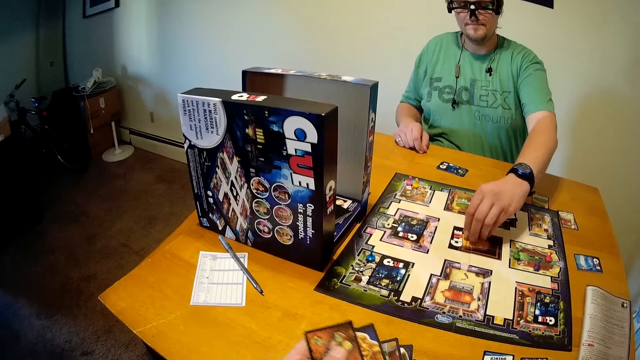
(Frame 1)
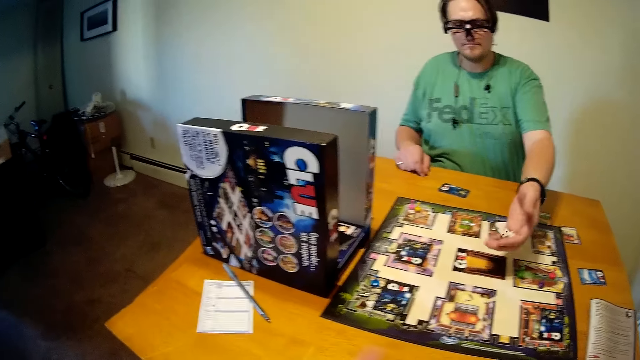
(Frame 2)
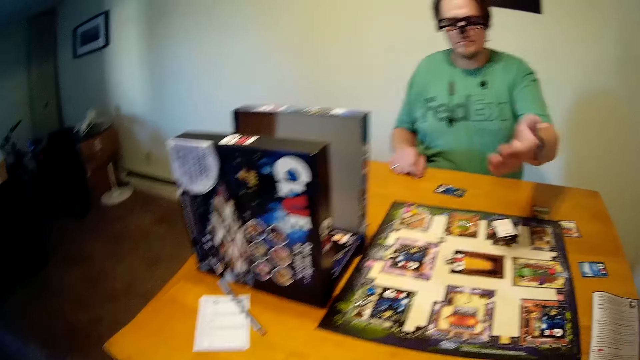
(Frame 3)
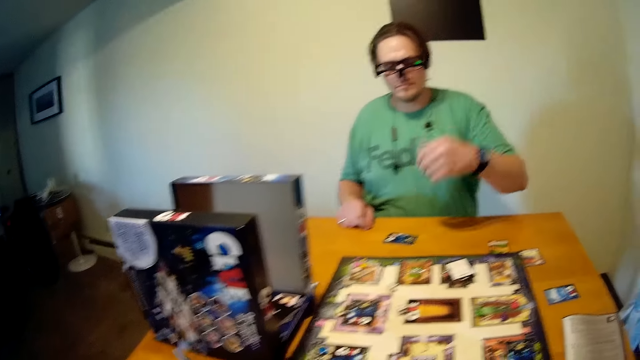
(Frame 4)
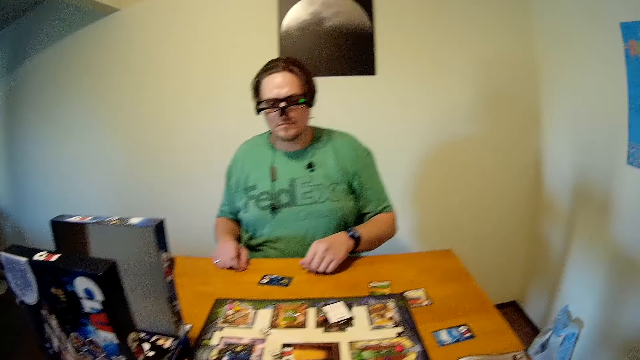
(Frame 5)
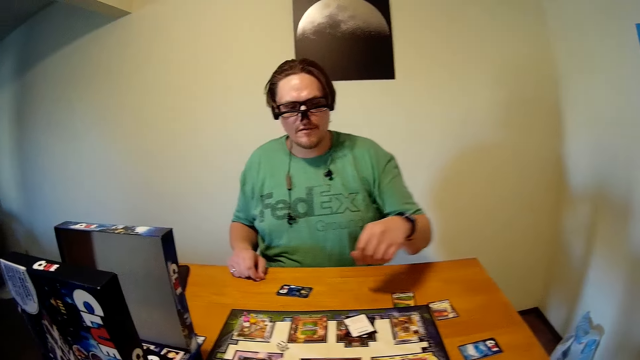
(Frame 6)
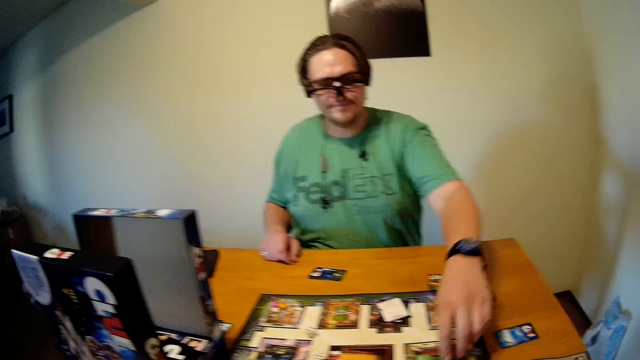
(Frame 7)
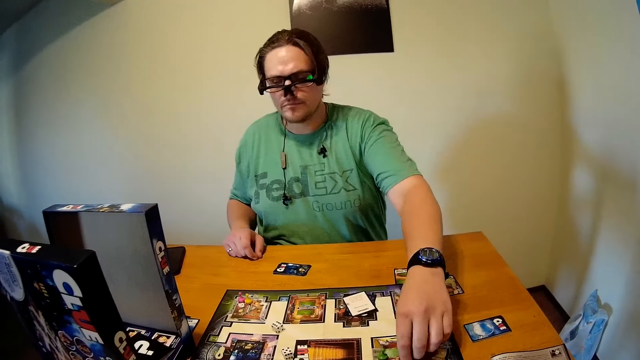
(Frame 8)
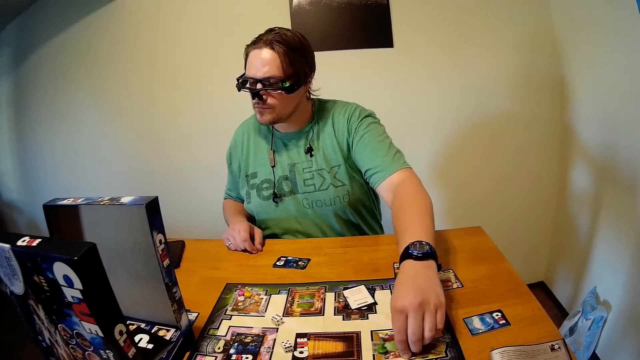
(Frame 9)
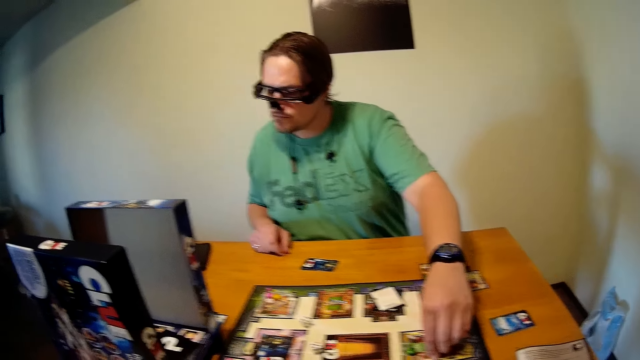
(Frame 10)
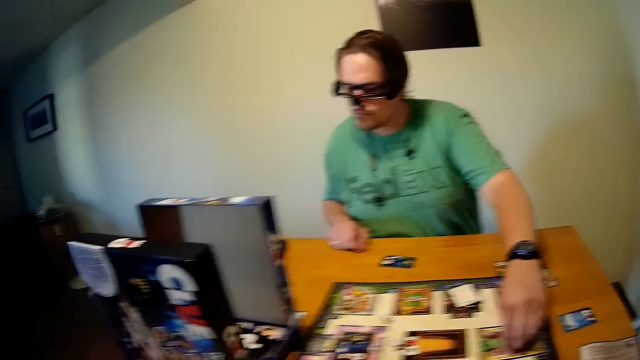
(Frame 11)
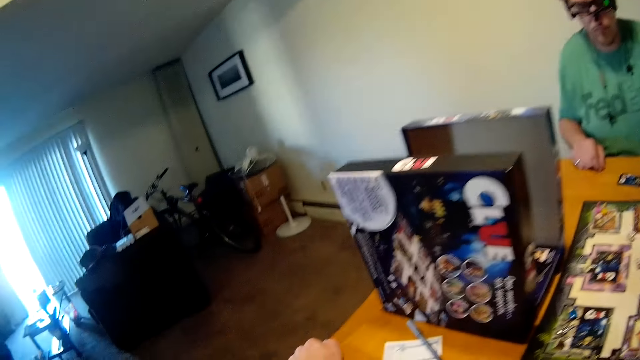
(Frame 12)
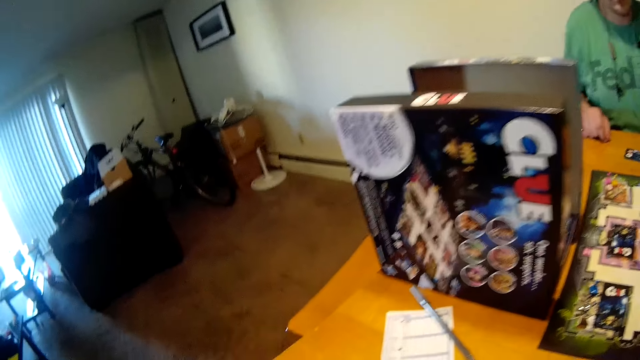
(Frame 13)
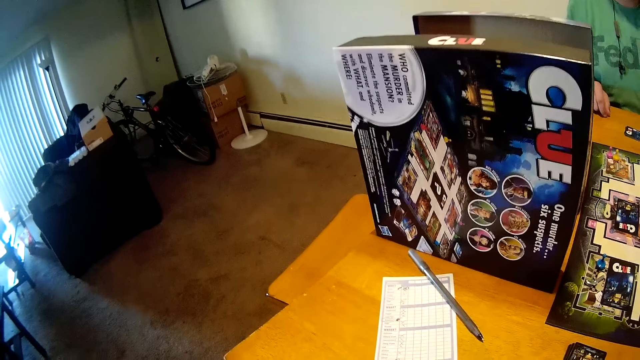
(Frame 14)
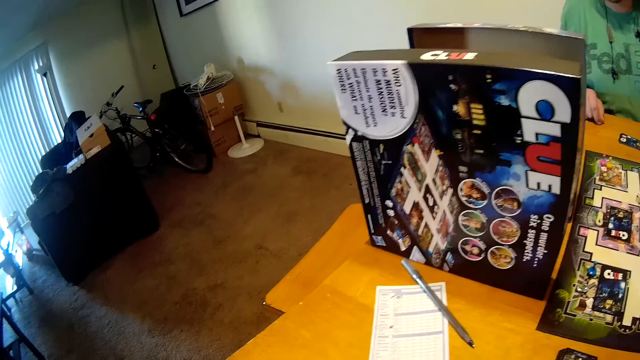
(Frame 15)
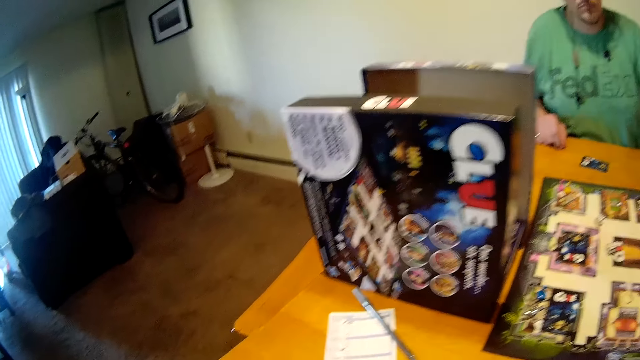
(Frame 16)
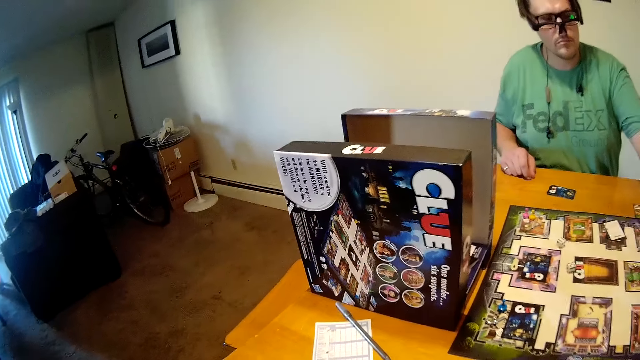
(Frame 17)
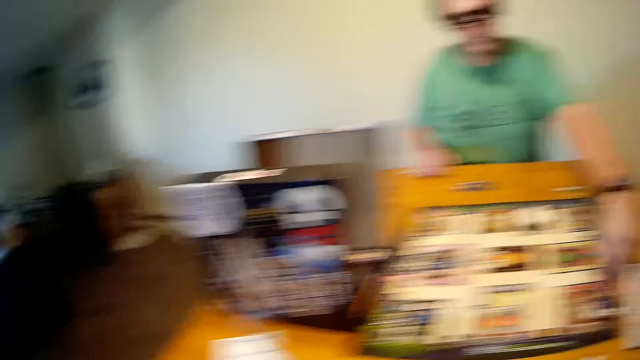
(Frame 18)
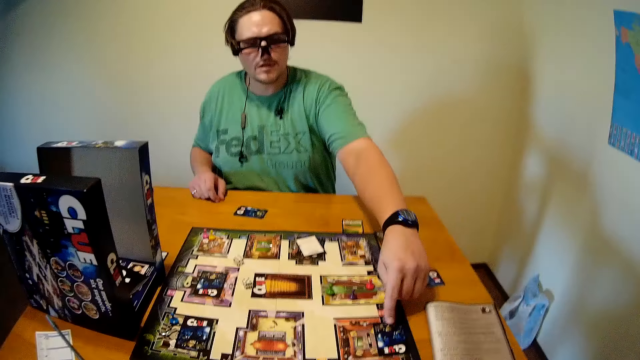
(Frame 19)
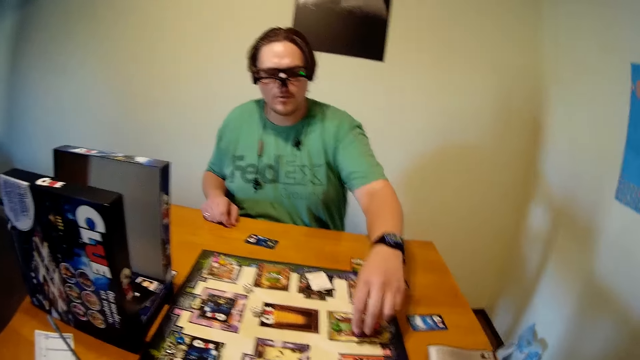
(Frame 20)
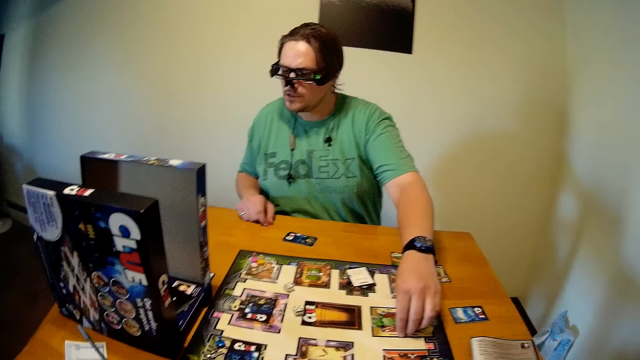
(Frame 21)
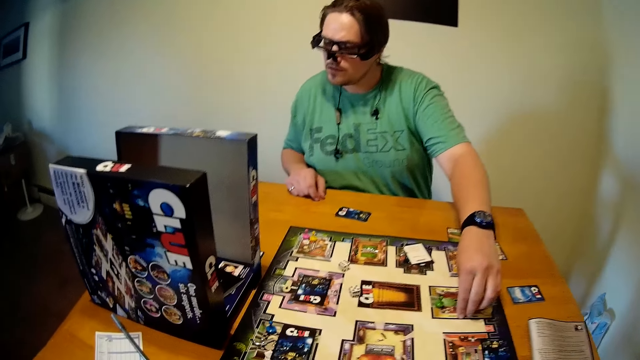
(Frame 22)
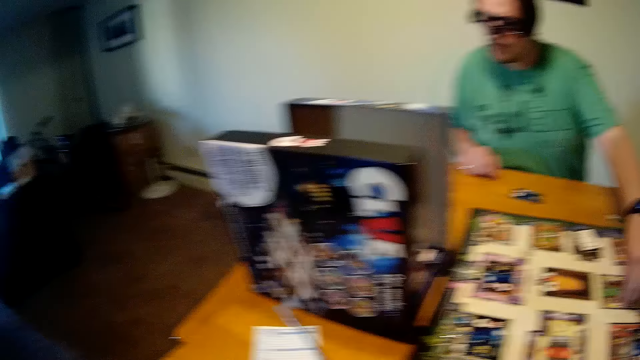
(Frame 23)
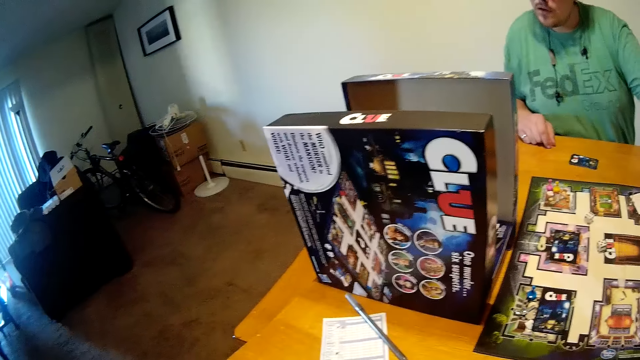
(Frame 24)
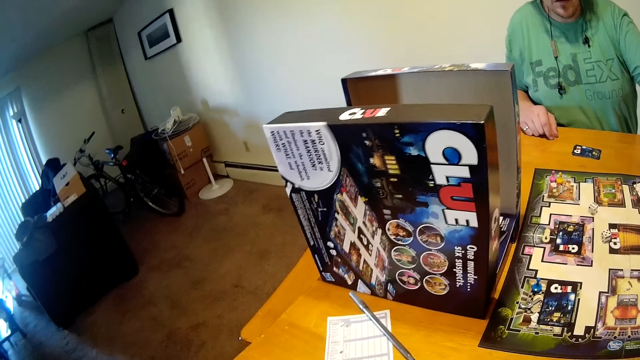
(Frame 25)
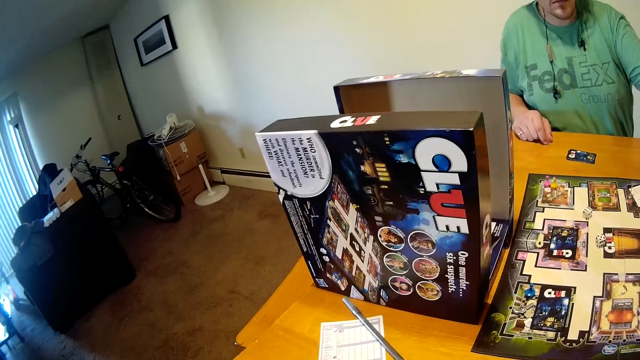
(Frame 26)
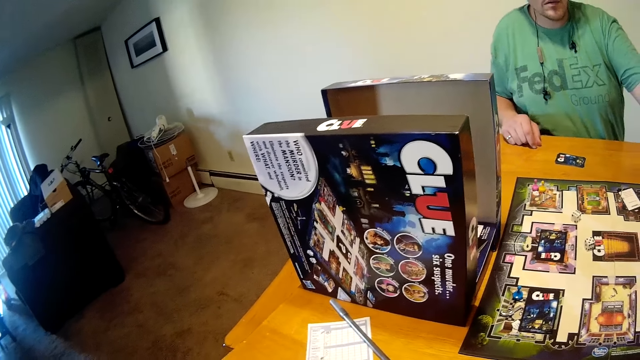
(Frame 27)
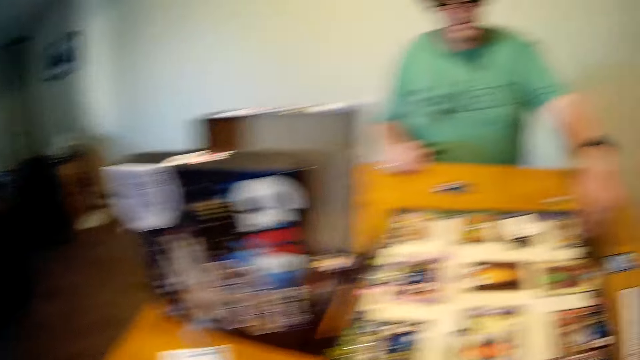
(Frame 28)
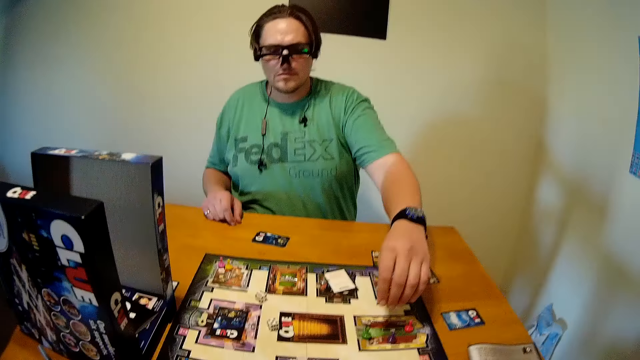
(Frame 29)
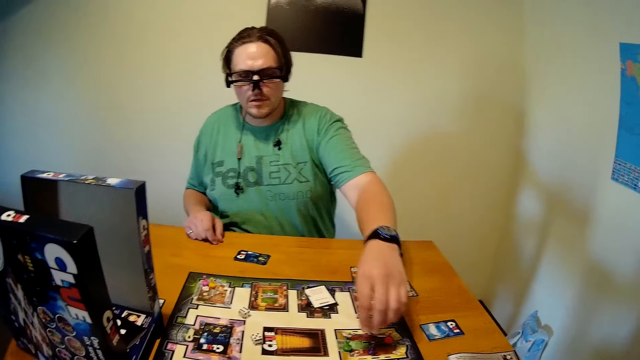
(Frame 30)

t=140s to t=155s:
A person picks up a dice from the table. The camera wearer plays cards on the table. The person drops the dice on the table and holds the dice on the chart. The camera wearer looks at a paper on the table. The person holds the dice on the chart.

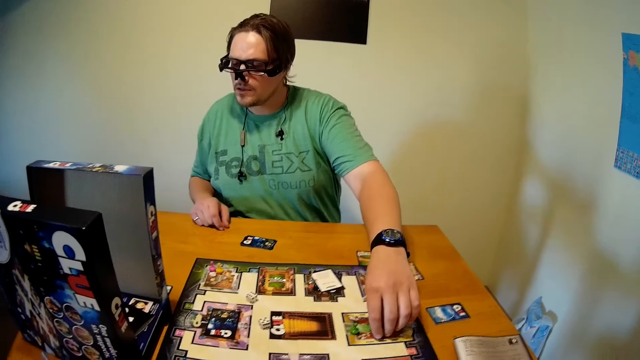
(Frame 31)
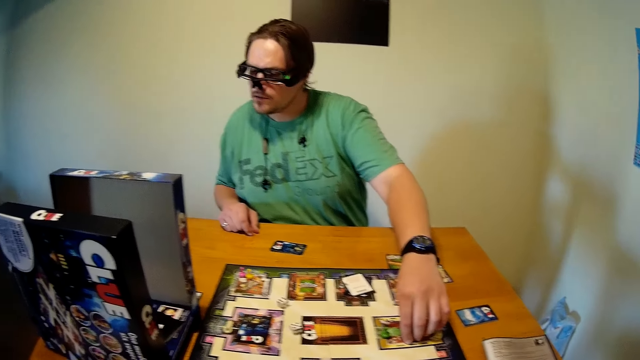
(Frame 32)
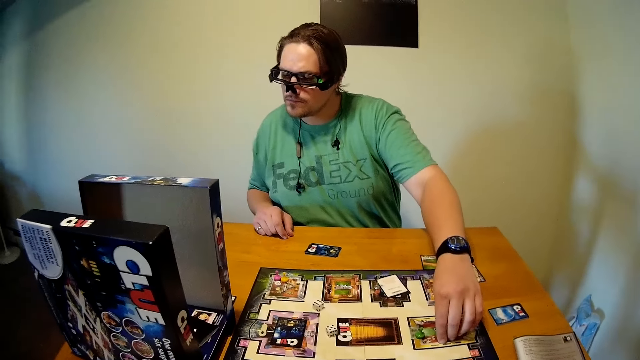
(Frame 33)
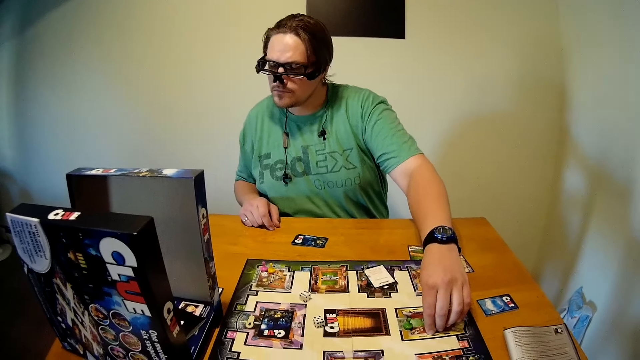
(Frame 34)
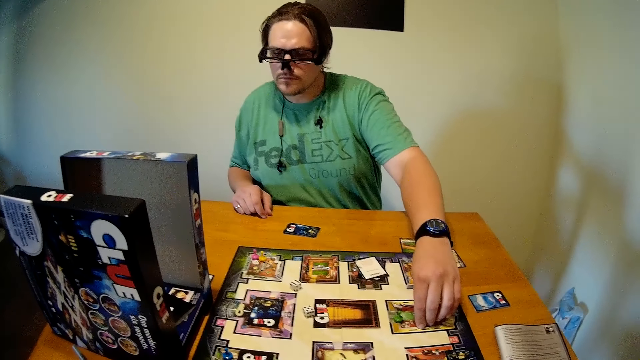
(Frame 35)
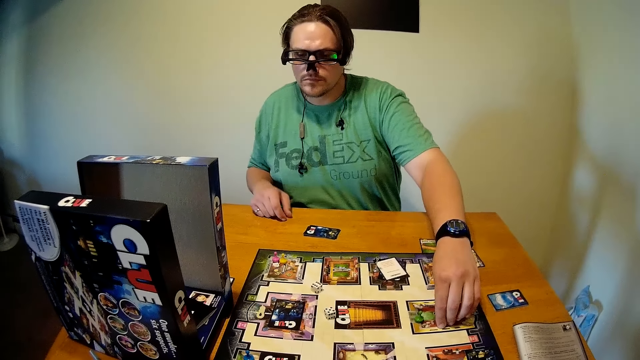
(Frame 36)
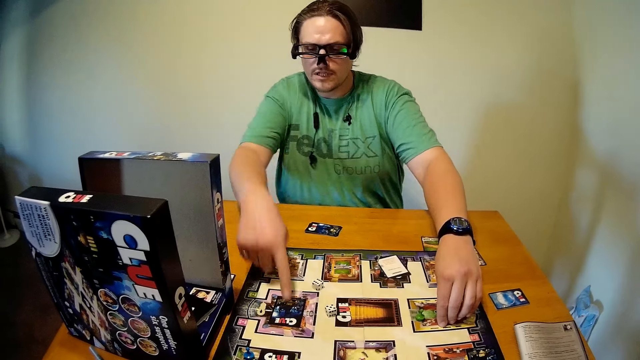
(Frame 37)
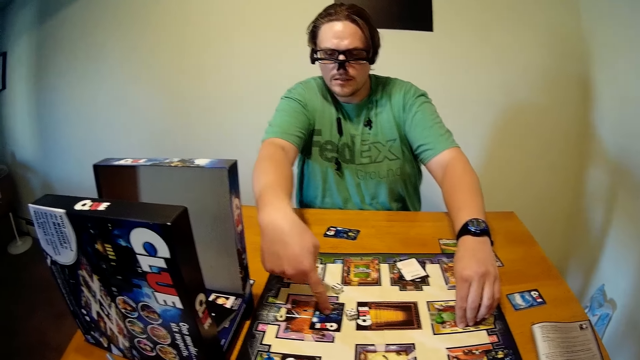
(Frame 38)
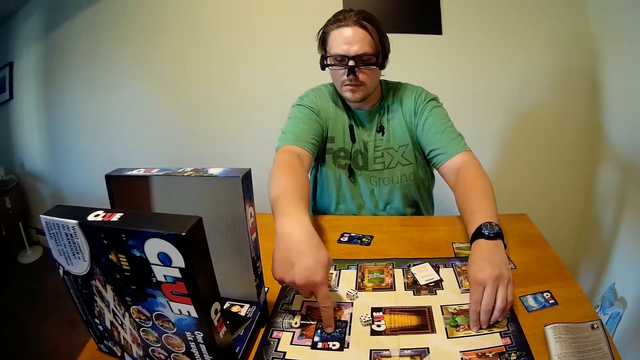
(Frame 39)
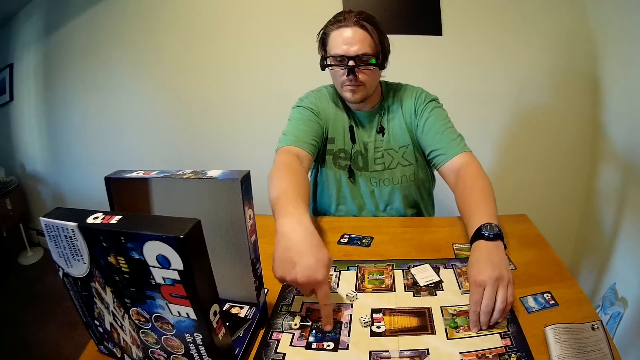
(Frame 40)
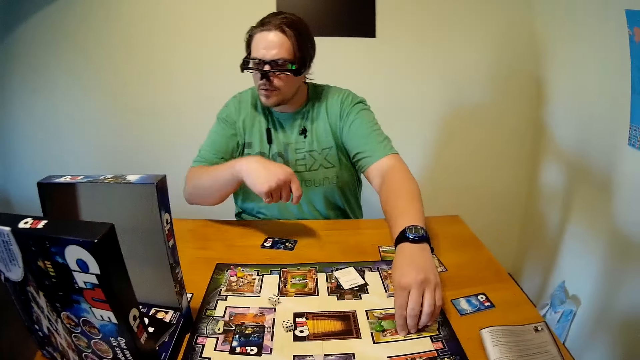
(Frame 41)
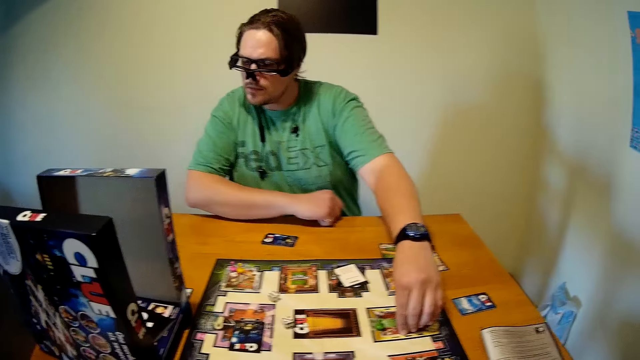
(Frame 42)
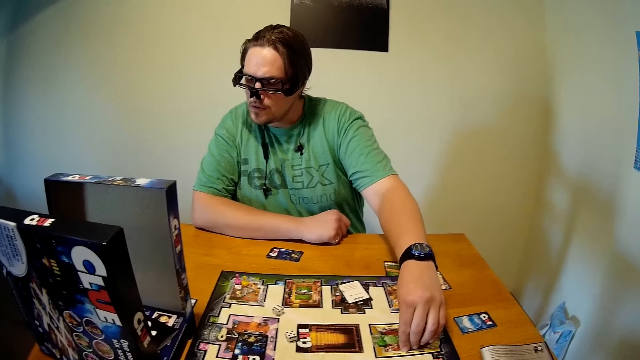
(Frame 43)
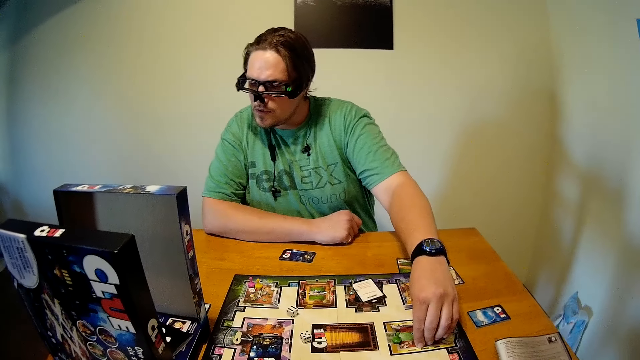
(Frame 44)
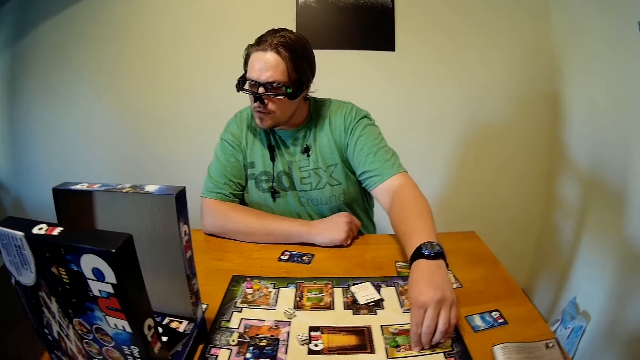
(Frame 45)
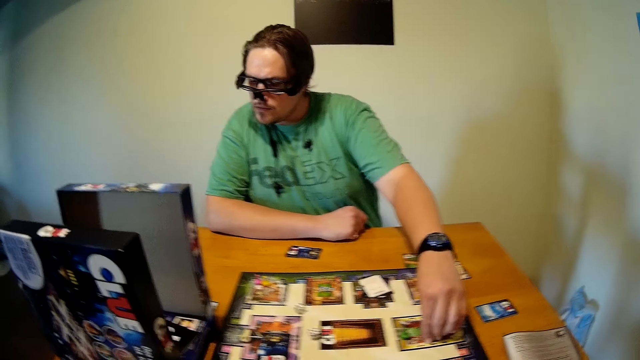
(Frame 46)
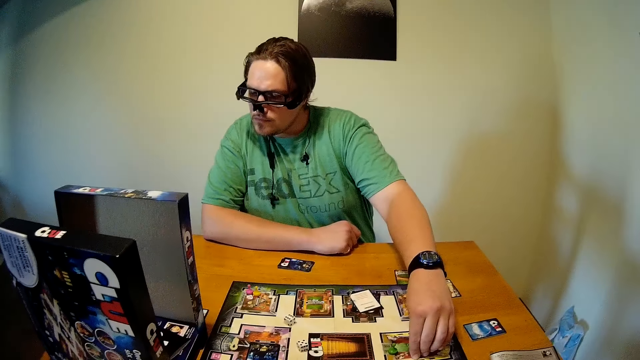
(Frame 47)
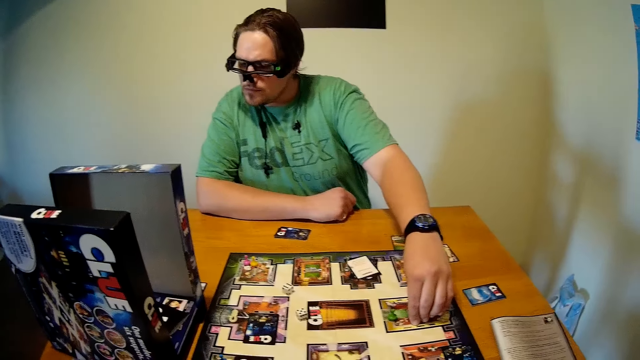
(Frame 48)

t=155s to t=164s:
A person points at a card on the chart and looks aside.
